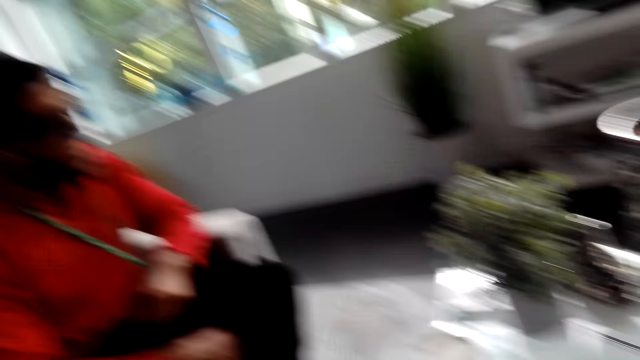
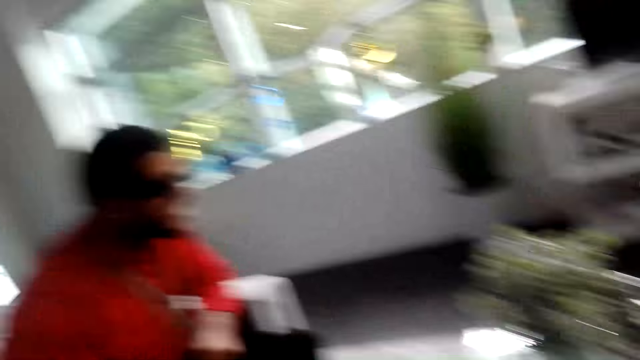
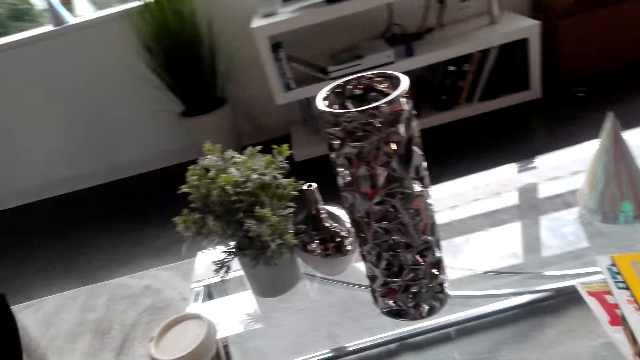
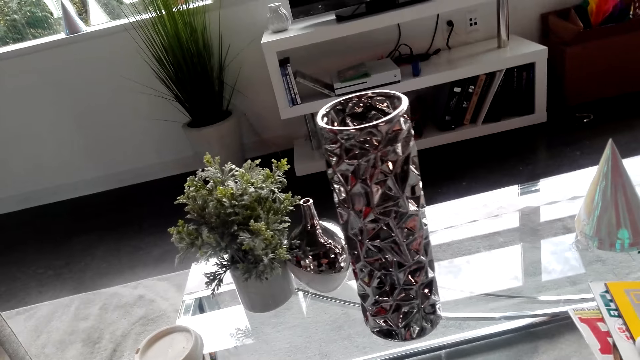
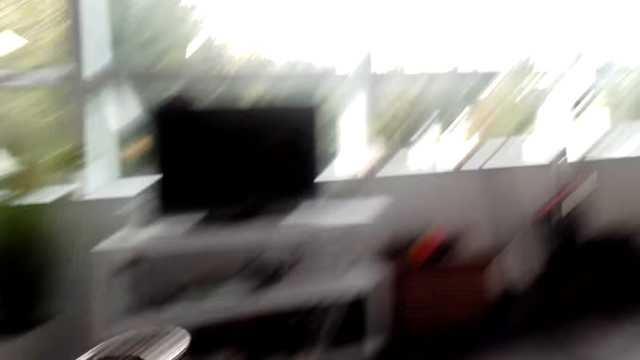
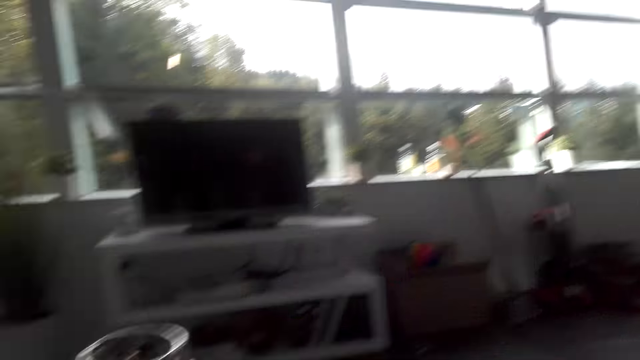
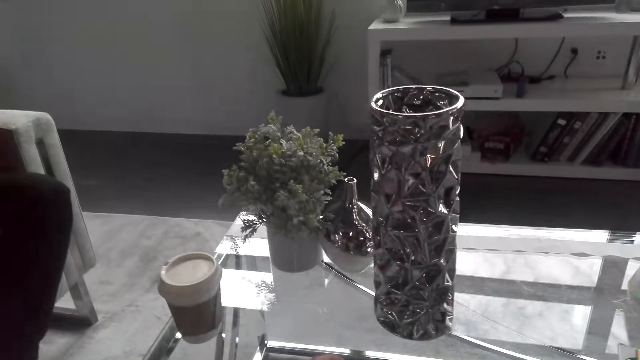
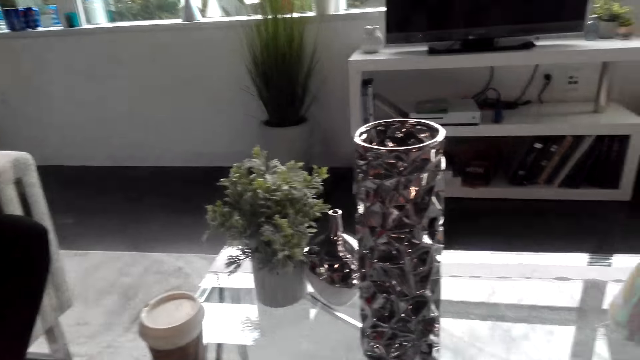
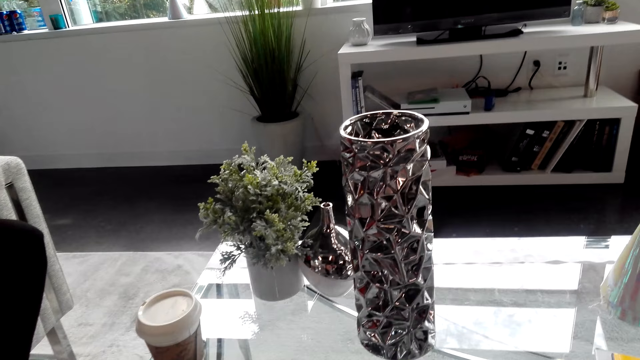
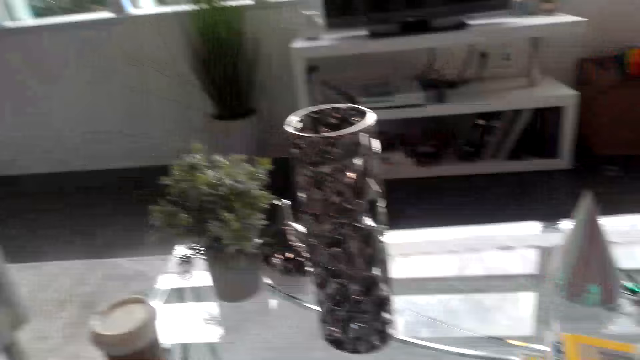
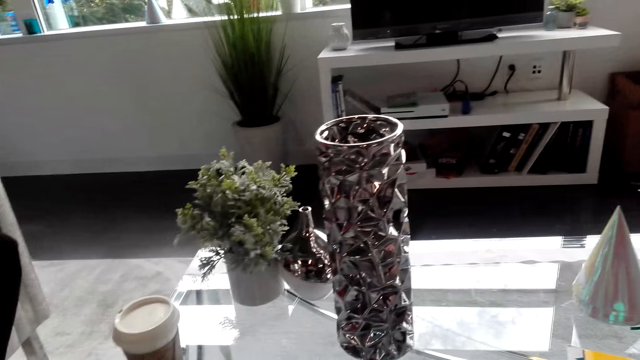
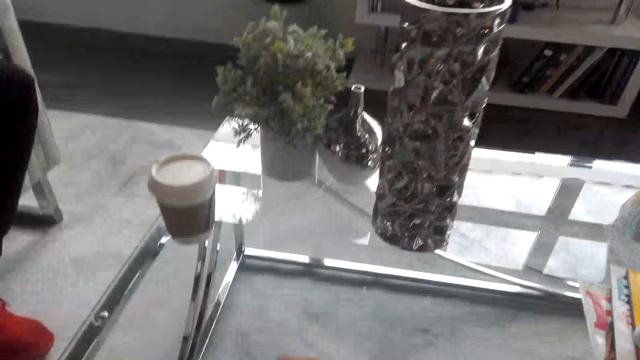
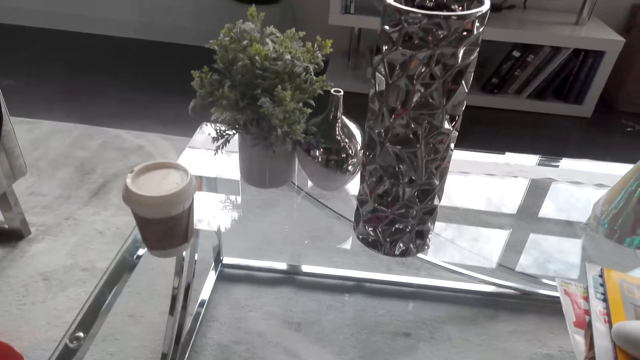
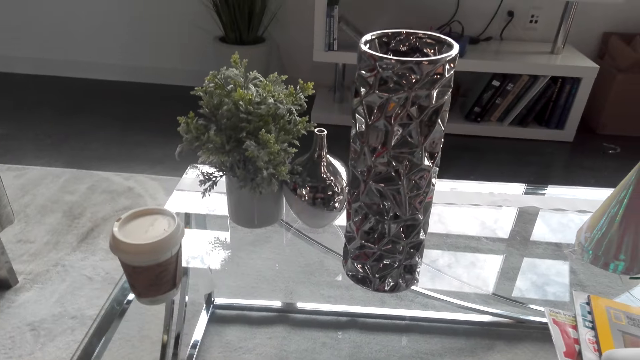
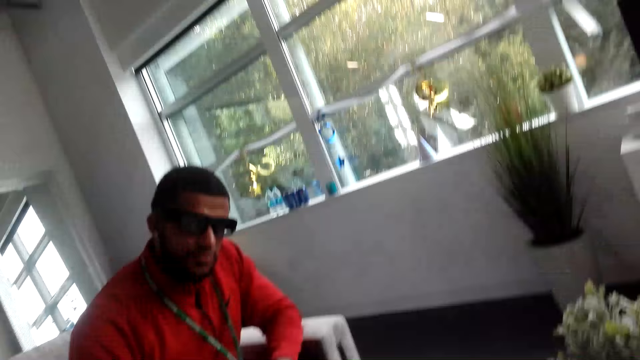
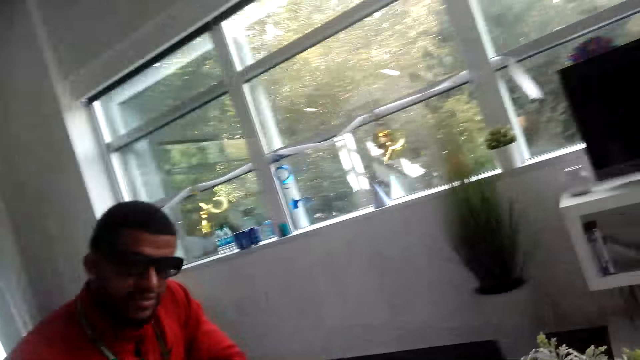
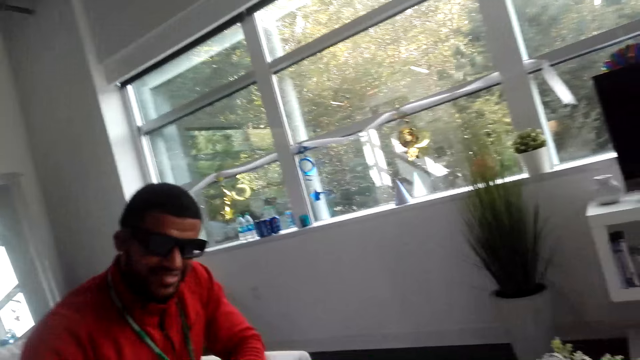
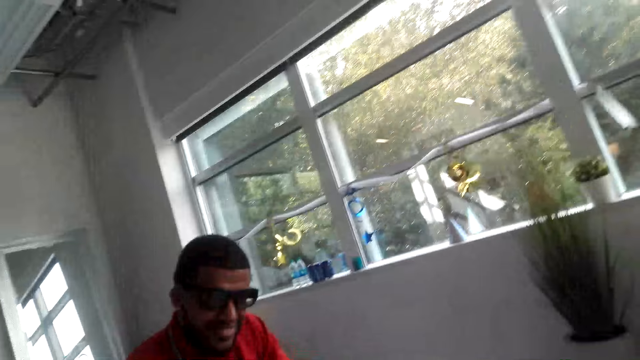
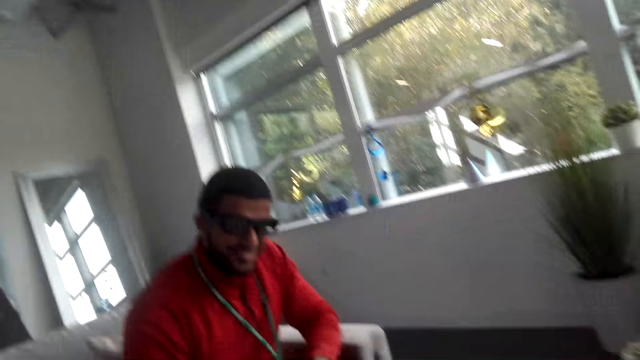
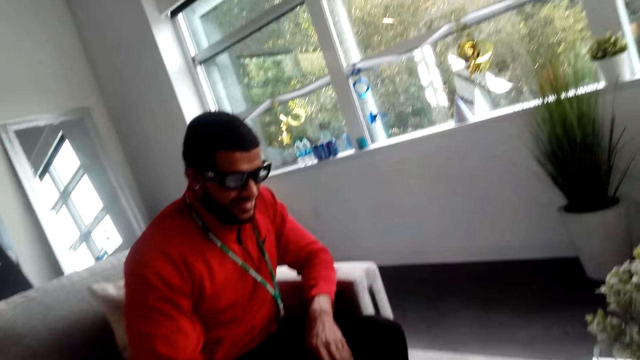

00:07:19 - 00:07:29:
The camera wearer dialogues with a man. They look down at the coffee table. They dialogue with the man.

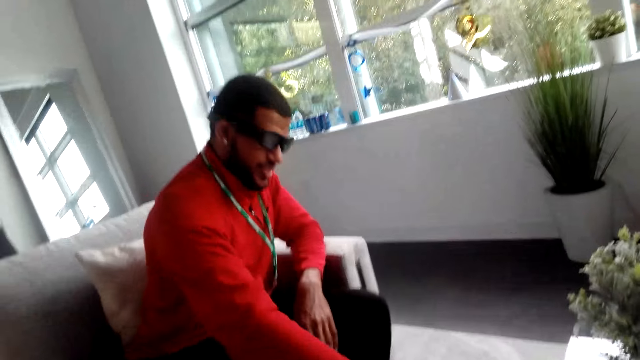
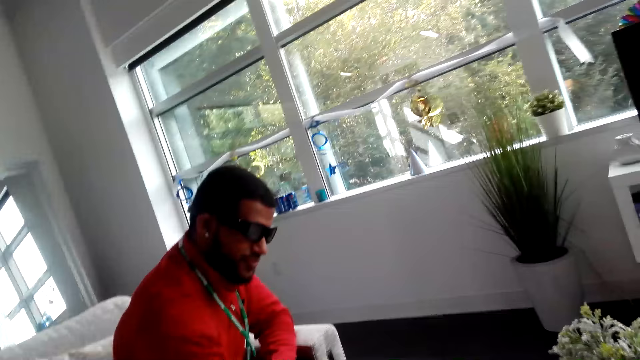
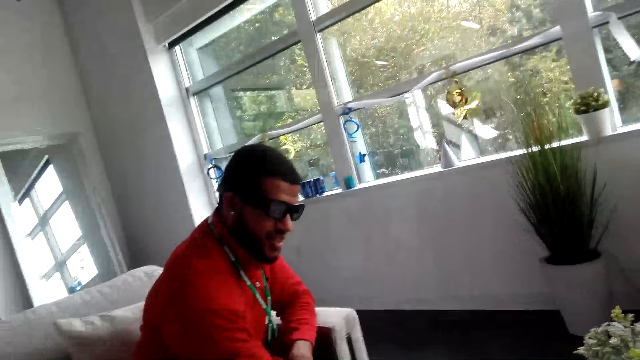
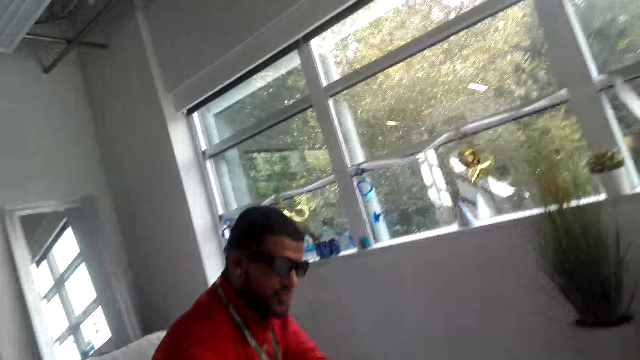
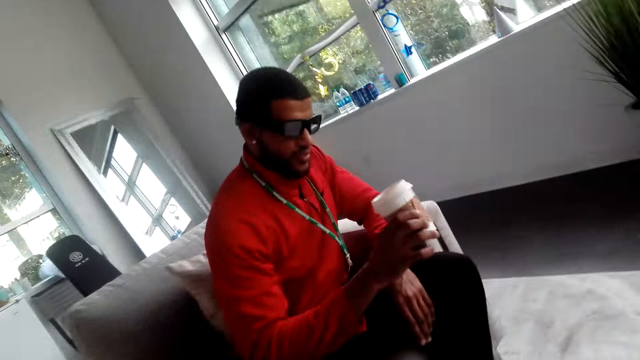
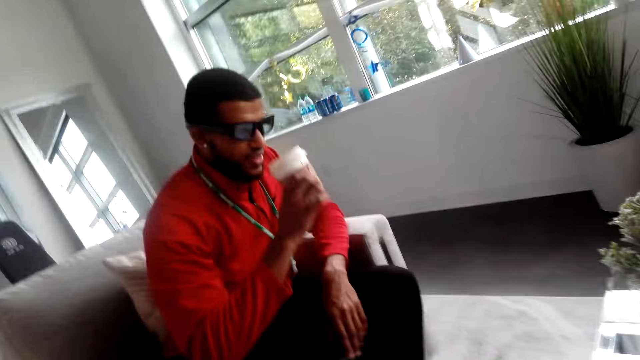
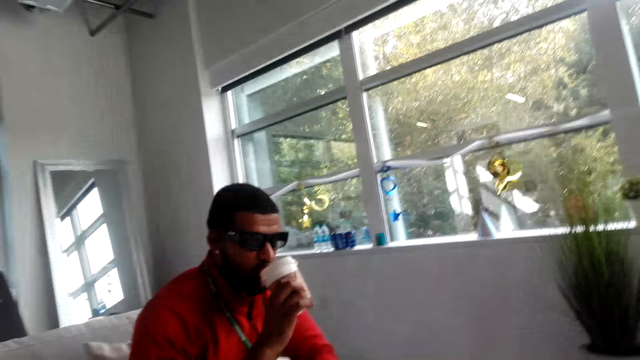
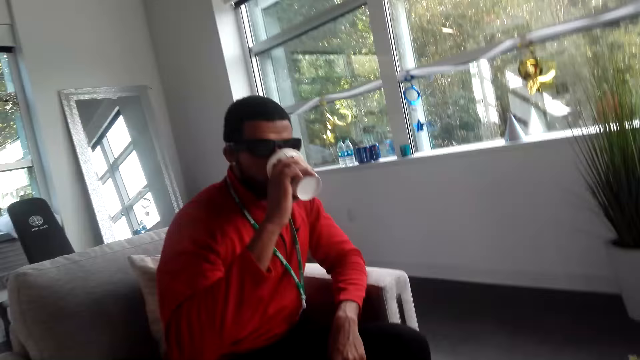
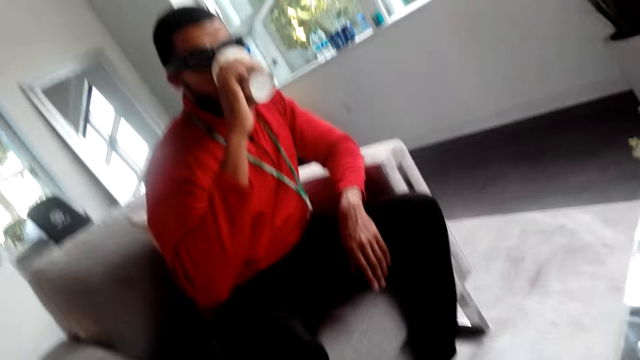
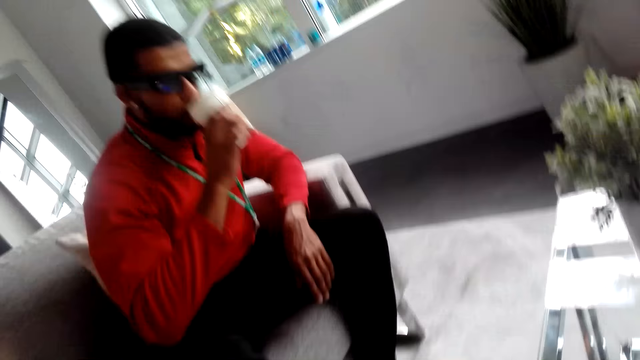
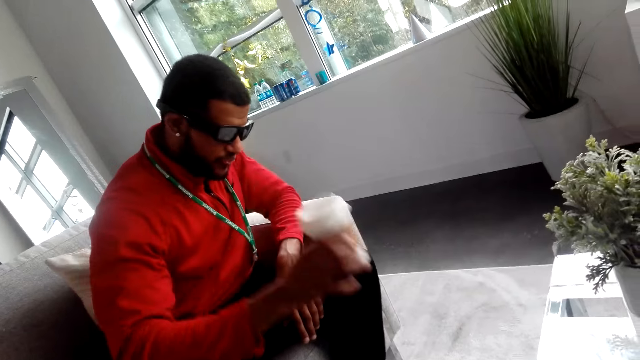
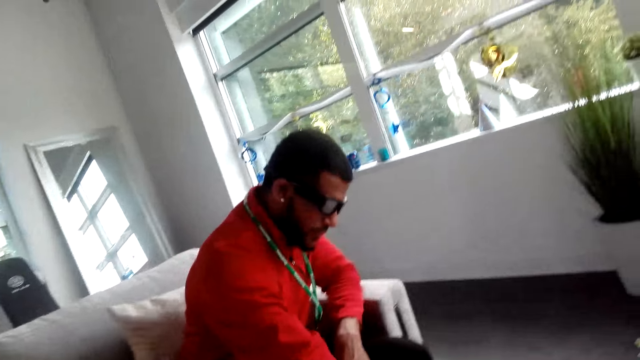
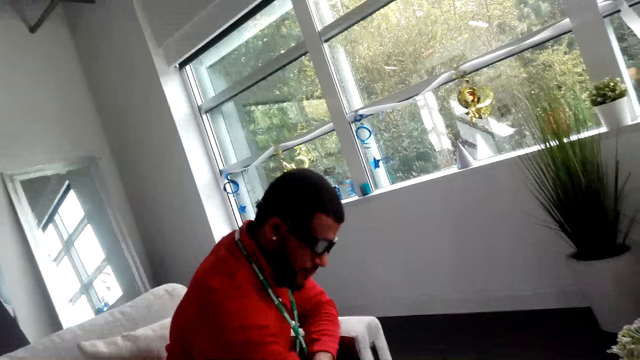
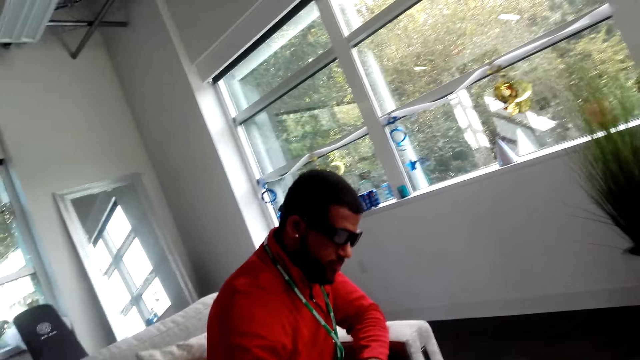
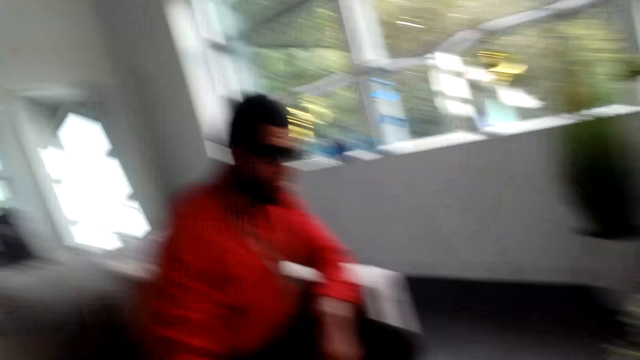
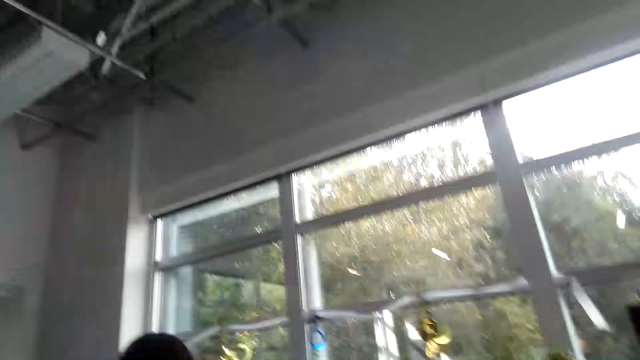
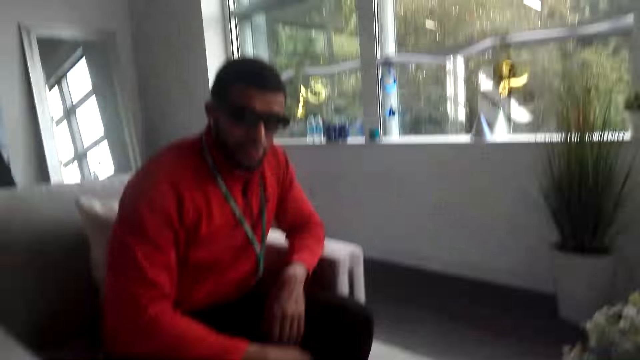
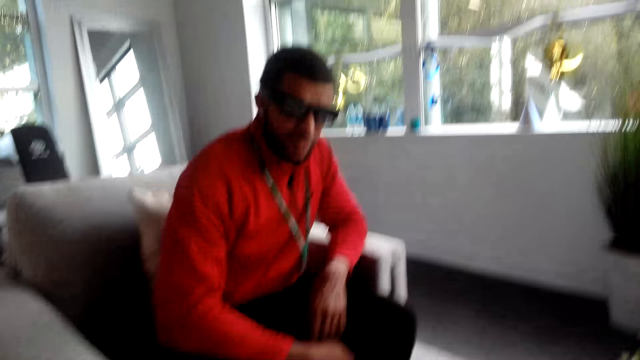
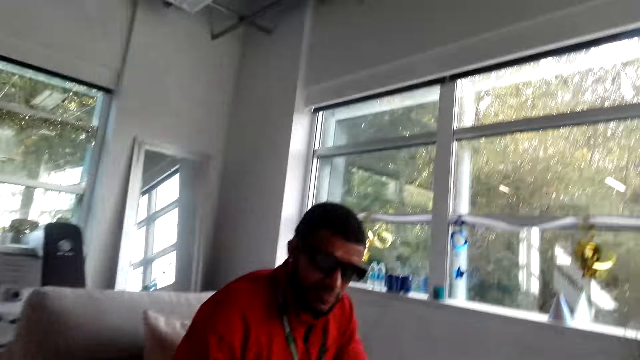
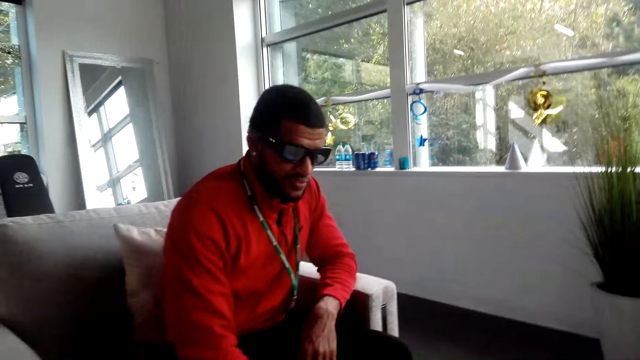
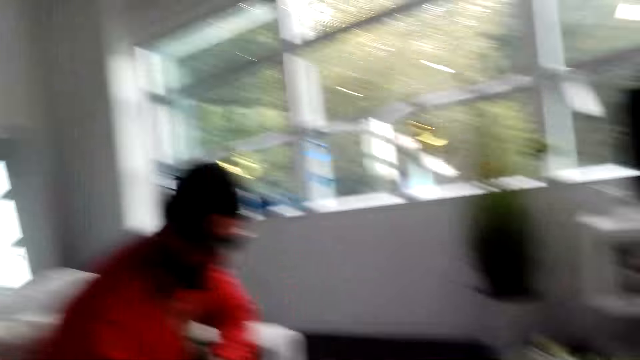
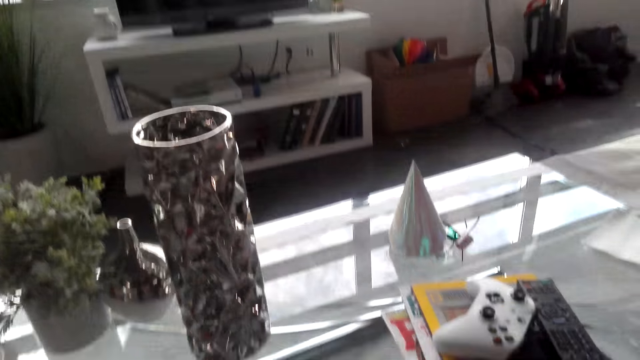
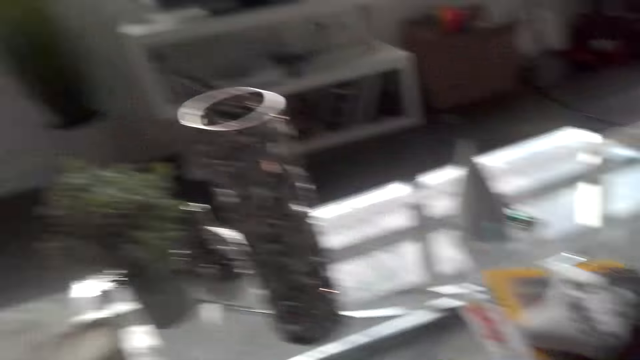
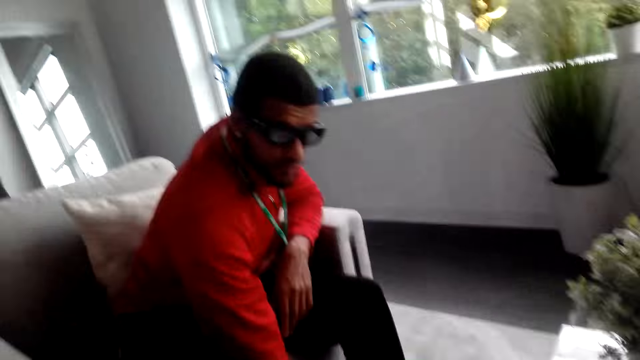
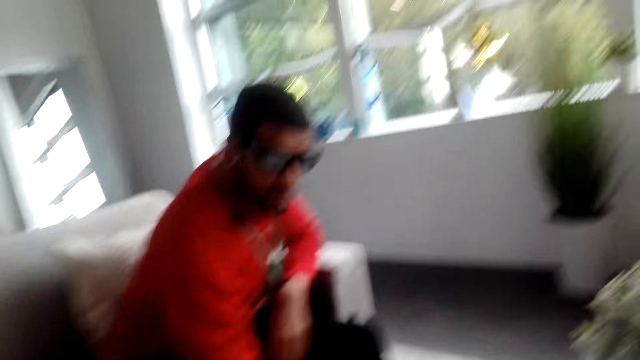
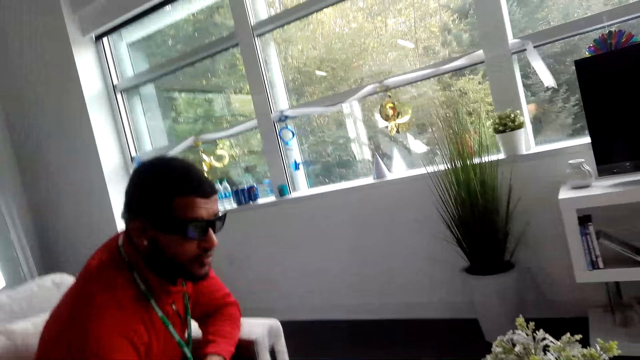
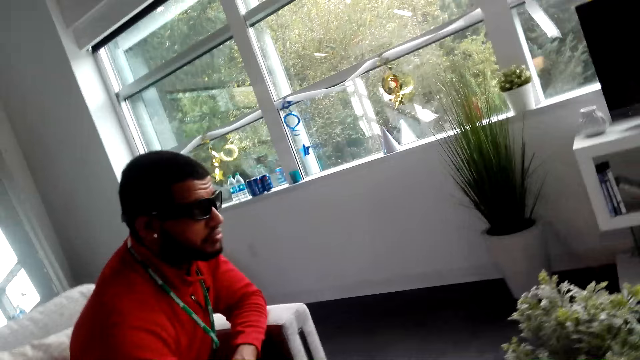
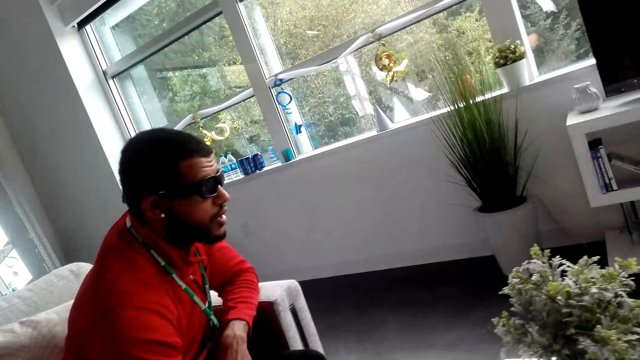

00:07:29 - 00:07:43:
A man picks up a coffee cup on the table. The man holds the coffee cup. The camera wearer dialogues with the man. The man sips from the coffee cup. The camera wearer dialogues with the man. The man holds the coffee cup. The camera wearer dialogues with the man. They dialogue with the man again. The man puts the coffee cup on the table. The camera wearer dialogues with the man. They look down at the coffee table. They dialogue with the man.
